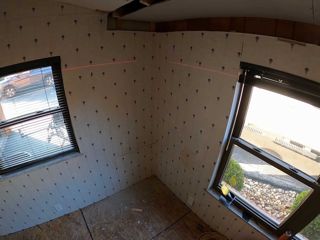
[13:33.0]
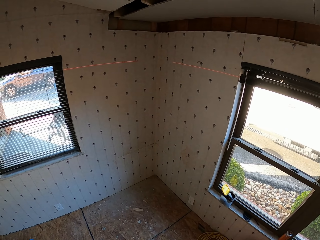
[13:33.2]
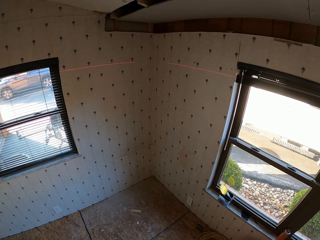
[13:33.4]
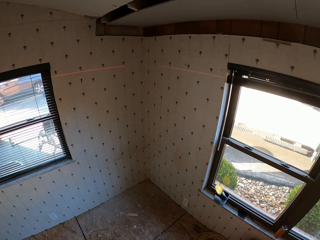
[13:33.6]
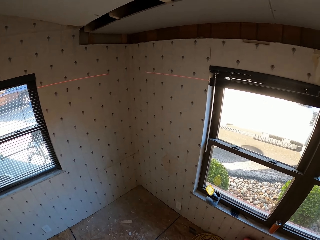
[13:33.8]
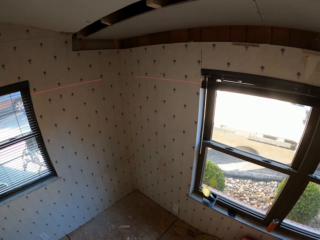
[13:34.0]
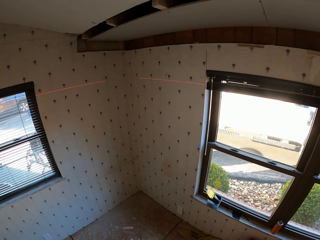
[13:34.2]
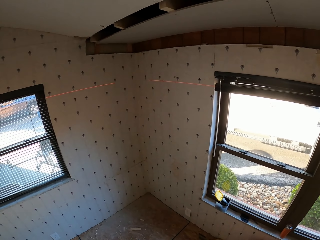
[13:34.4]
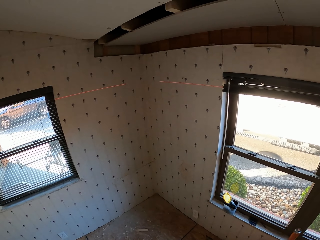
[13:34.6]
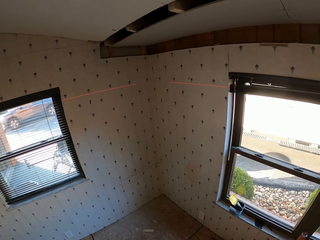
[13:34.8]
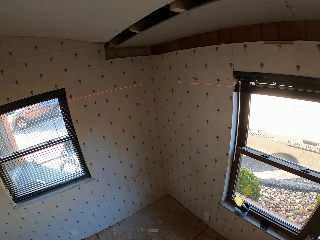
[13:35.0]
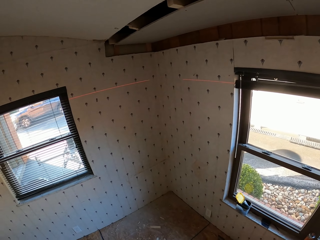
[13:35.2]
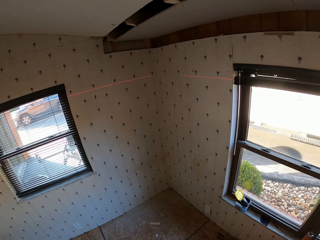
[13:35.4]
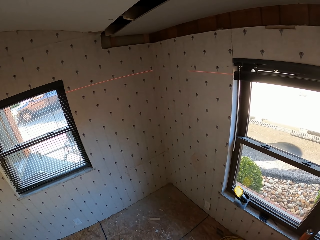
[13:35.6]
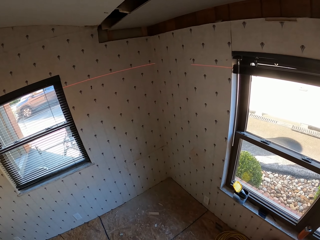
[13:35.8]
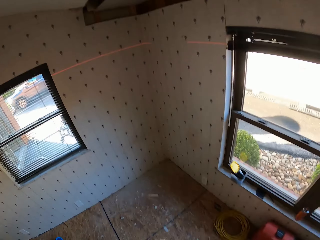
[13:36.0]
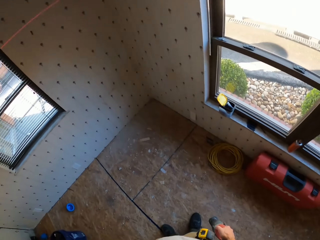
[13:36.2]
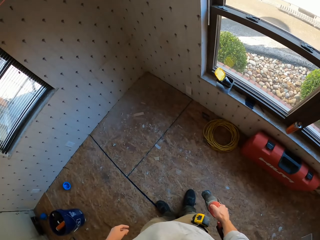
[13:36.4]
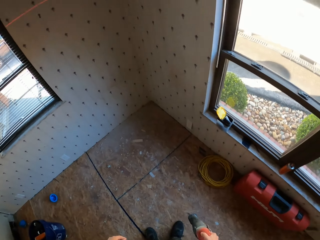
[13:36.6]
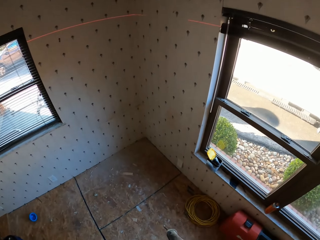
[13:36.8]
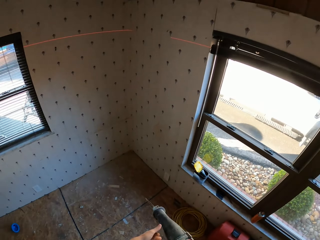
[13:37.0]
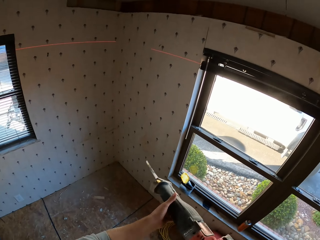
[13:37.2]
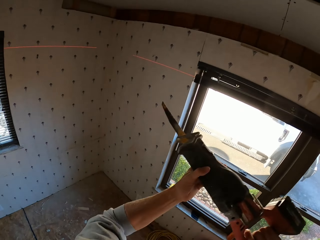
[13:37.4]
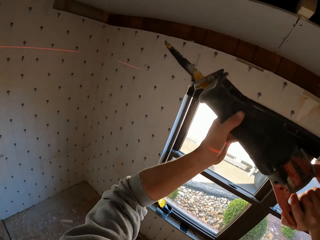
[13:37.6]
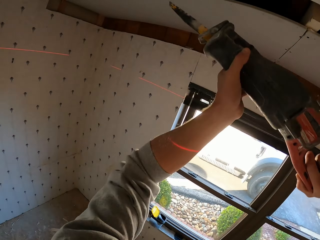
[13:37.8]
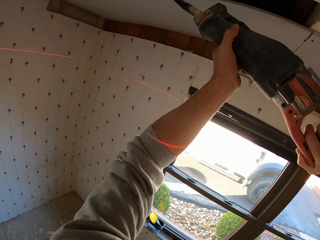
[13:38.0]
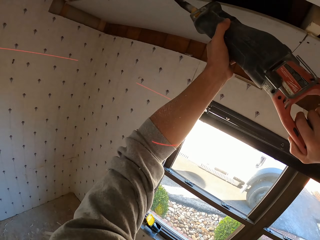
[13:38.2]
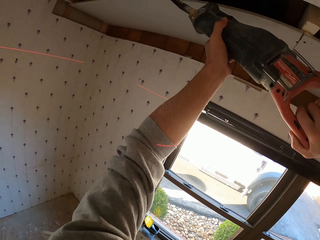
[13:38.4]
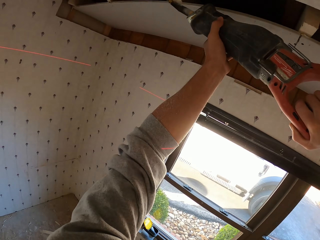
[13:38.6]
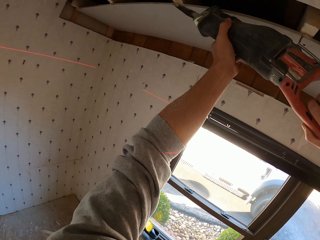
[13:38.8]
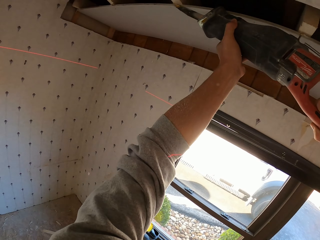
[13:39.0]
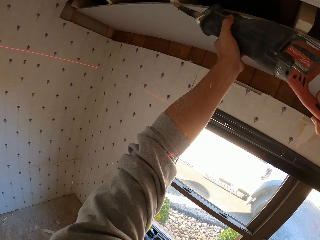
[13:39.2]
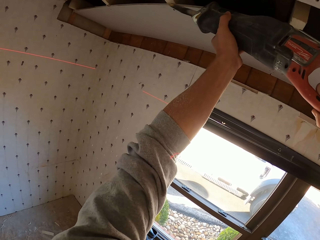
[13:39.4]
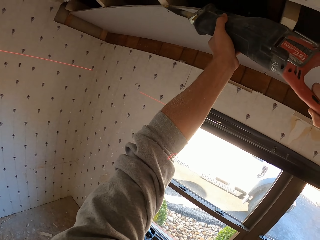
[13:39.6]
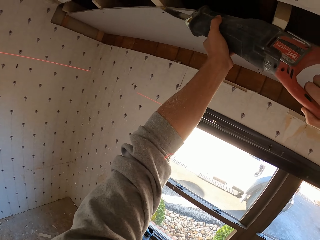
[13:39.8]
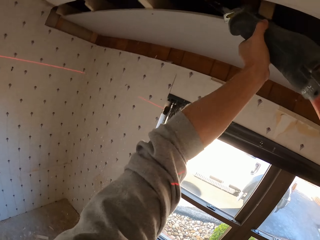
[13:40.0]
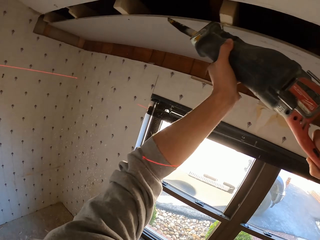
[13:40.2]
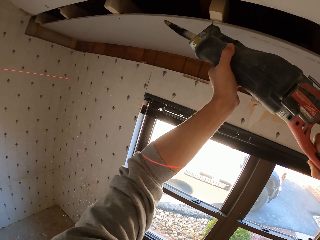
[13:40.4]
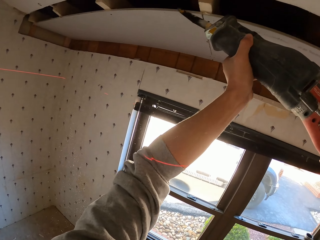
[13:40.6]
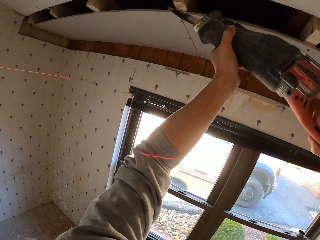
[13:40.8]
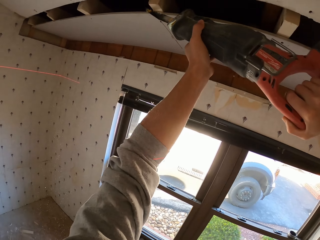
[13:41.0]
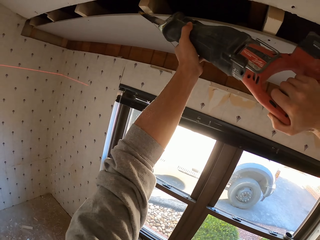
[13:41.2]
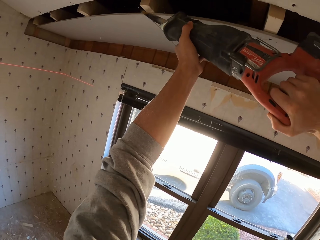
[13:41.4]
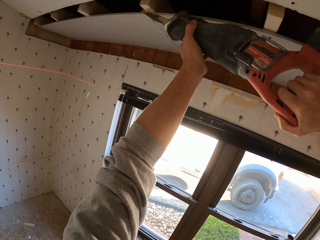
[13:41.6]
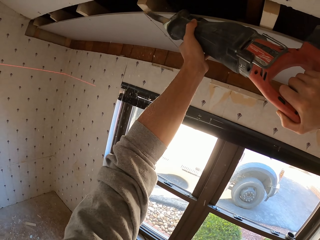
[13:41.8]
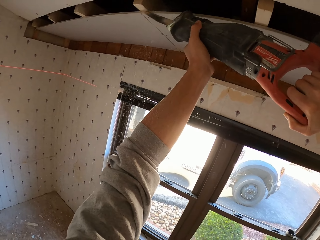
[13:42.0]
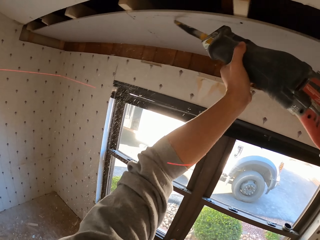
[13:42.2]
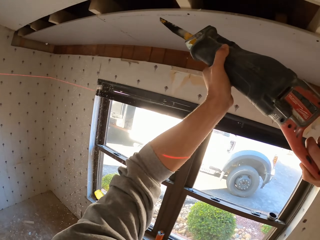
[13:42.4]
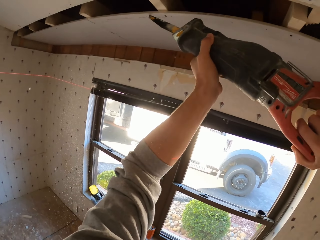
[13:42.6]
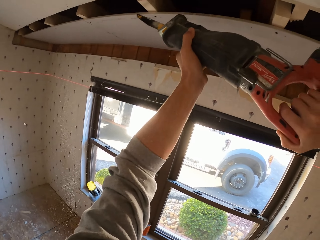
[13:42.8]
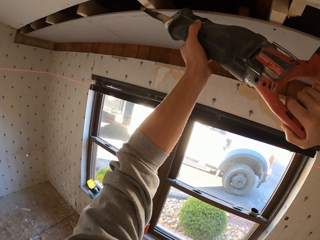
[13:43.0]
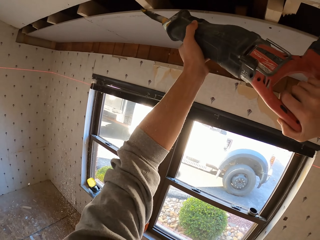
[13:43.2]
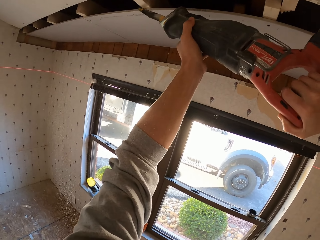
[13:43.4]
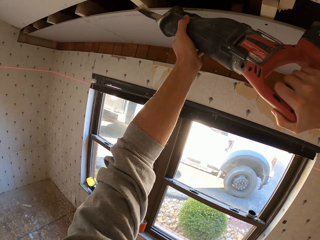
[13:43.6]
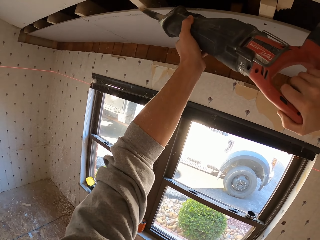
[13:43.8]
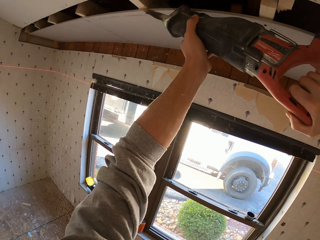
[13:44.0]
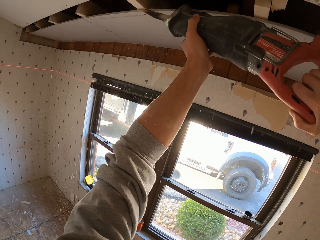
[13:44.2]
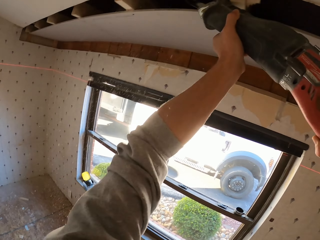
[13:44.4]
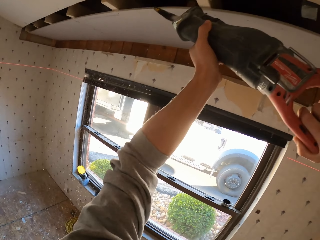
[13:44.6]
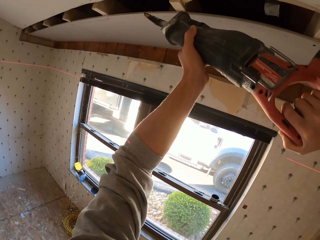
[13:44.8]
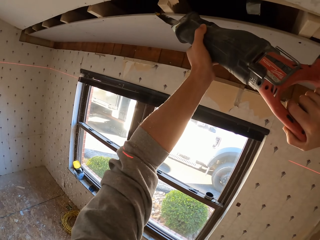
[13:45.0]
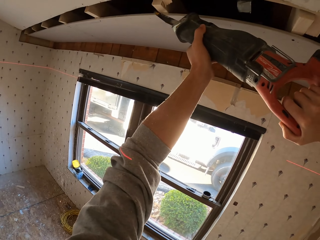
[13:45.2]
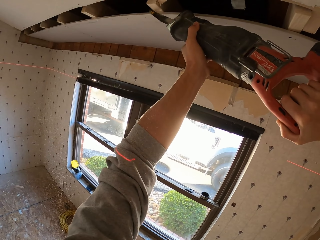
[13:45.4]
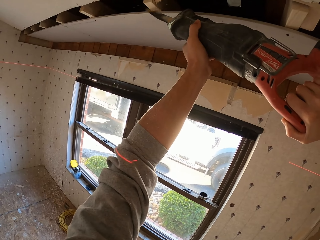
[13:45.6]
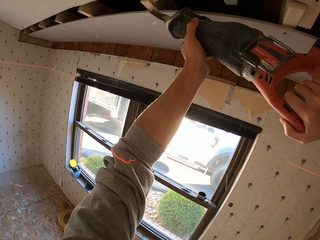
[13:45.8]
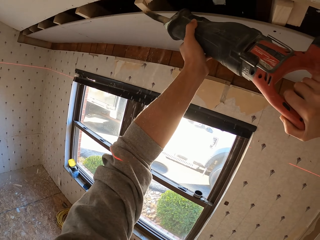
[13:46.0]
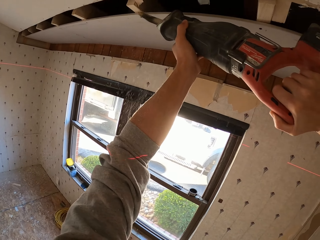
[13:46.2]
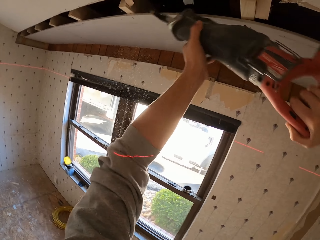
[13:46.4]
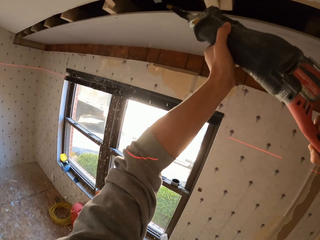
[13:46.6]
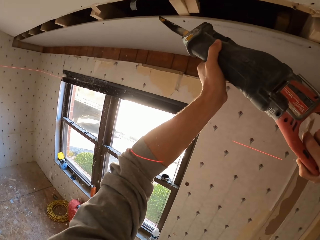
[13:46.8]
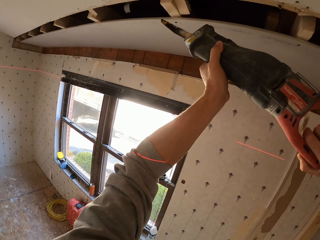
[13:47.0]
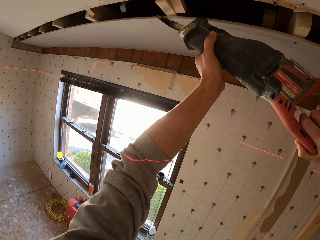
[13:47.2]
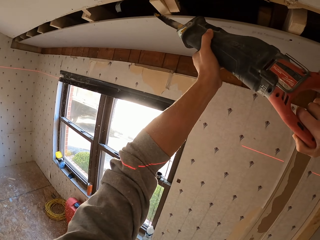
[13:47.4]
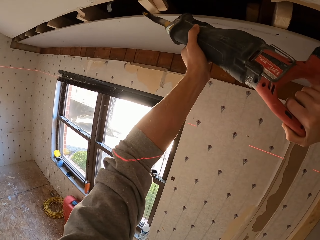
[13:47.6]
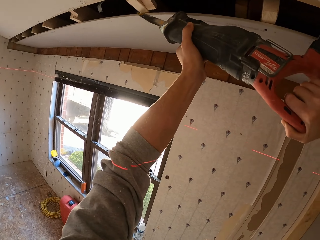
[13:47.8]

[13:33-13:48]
The camera wearer turns around. They hold a saw drill. They cut the wood or board with an electric hand saw on the ceiling. They hold the saw drill. They cut the board on the ceiling. They hold the saw drill.

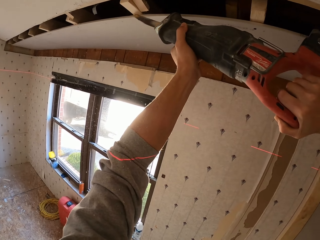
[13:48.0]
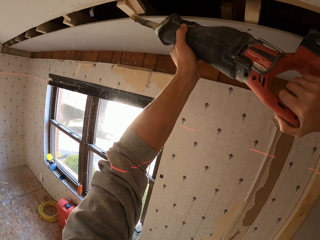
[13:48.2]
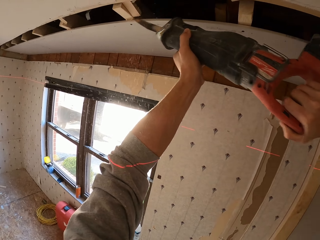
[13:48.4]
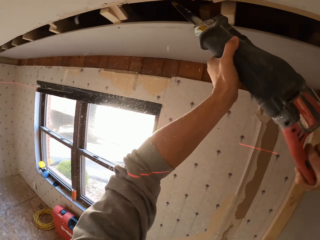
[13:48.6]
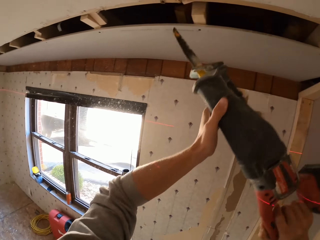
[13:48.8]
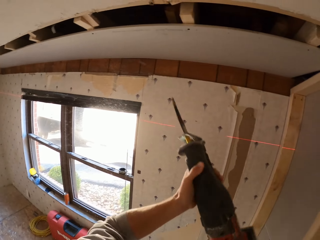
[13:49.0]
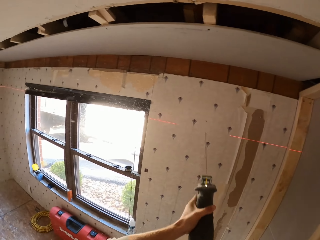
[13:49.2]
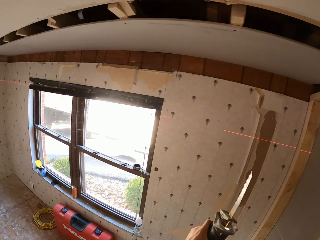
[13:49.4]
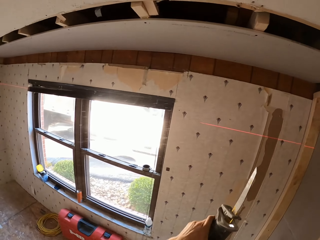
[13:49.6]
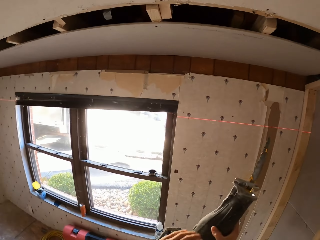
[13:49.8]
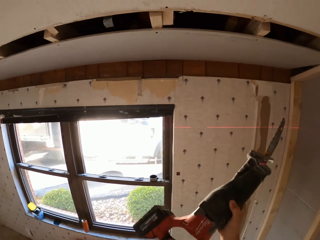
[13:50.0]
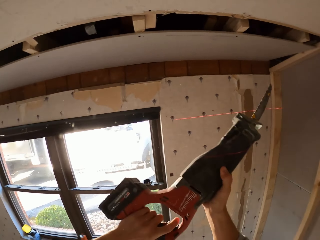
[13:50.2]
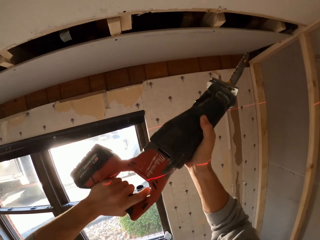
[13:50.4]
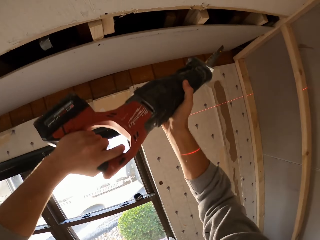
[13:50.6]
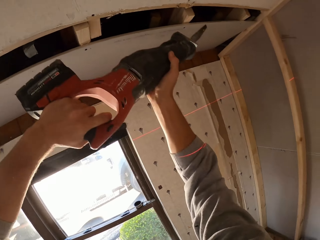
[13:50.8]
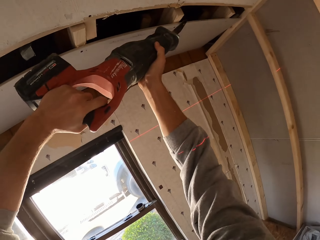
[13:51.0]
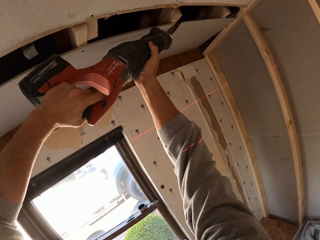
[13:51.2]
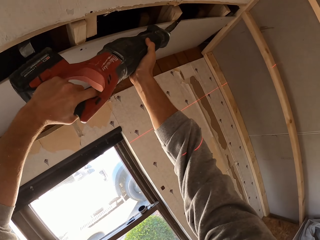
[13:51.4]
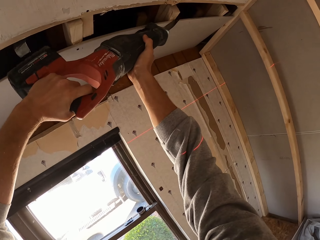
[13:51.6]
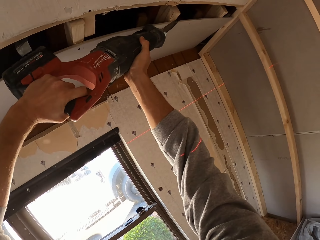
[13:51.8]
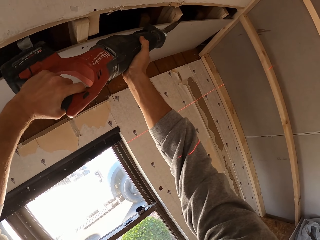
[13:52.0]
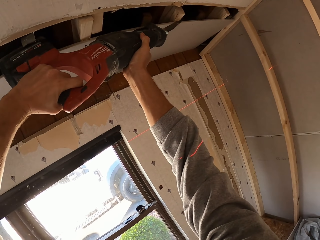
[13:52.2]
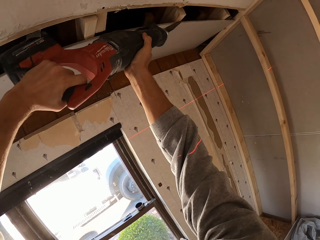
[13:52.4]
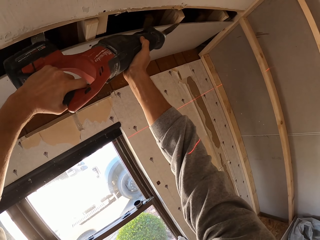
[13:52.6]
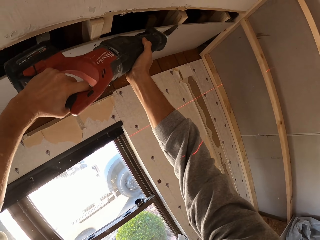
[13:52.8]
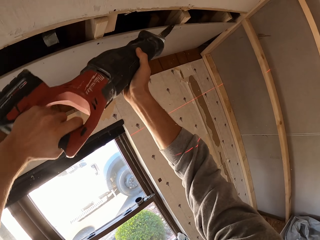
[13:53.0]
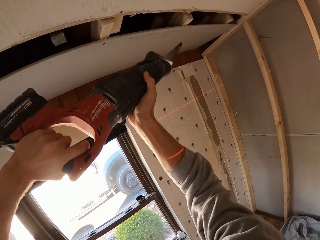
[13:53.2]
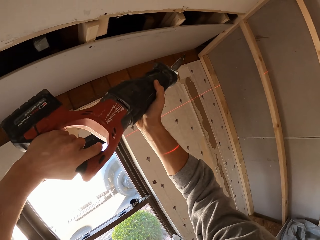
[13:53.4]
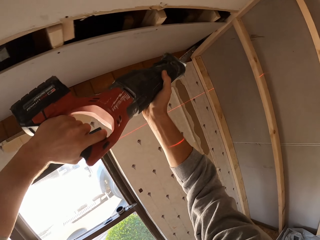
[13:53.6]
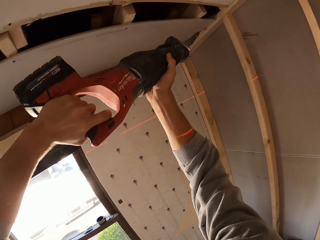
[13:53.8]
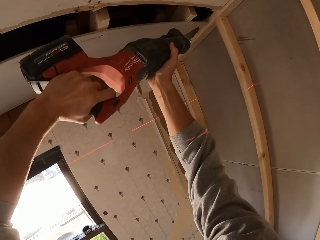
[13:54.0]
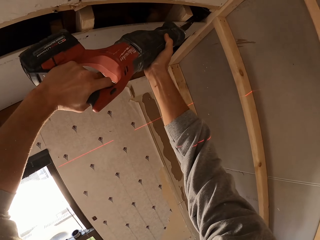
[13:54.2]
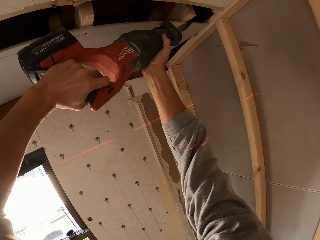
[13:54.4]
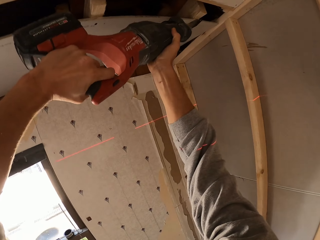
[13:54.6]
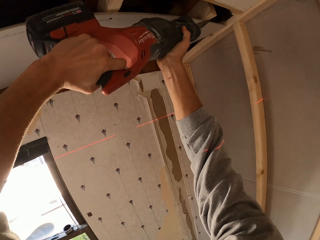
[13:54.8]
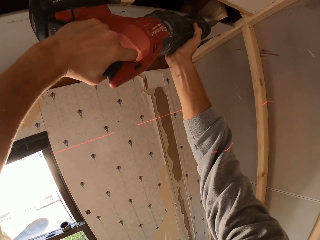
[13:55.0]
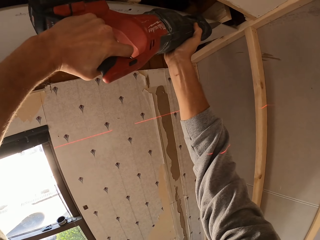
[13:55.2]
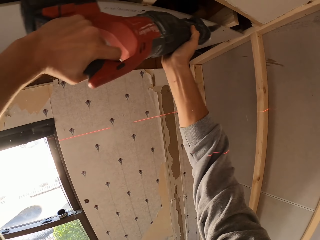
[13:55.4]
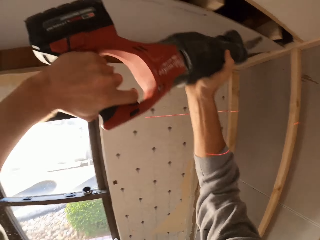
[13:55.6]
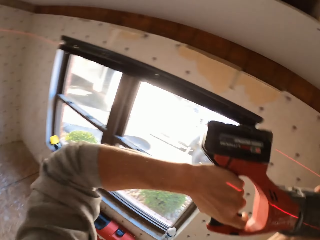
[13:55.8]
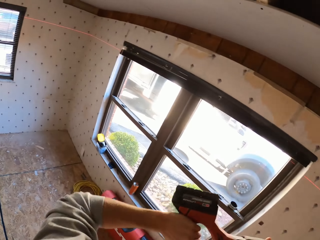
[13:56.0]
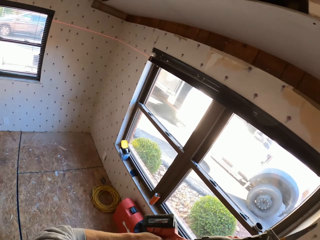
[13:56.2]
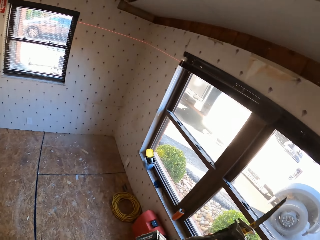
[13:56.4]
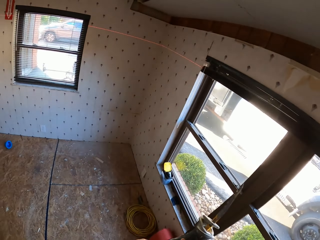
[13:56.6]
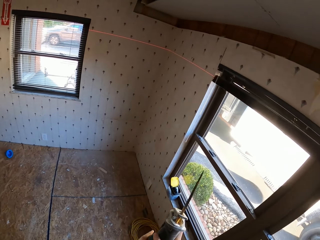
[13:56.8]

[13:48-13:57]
The camera wearer looks at the wood. They cut the wood. They walk around the room.
